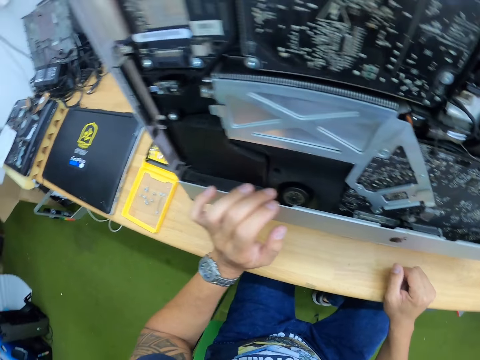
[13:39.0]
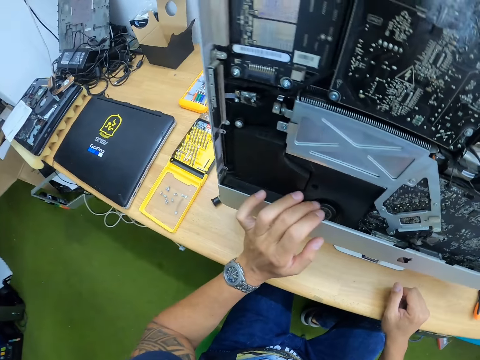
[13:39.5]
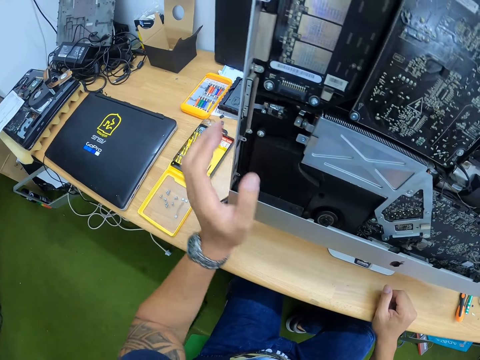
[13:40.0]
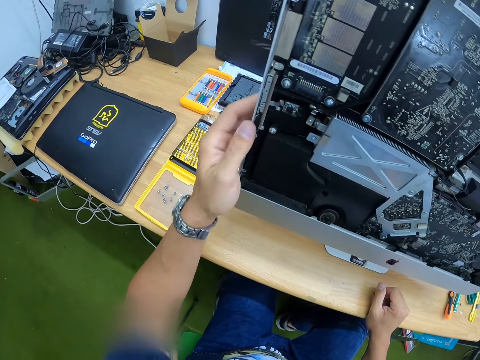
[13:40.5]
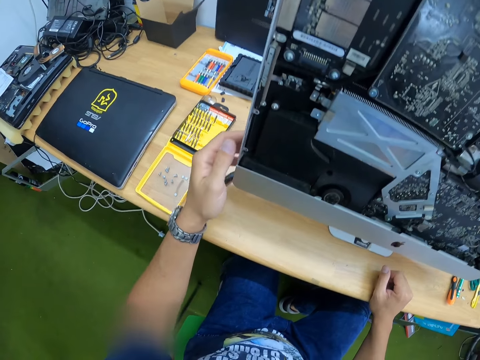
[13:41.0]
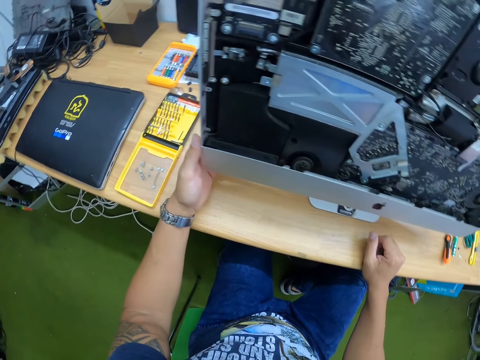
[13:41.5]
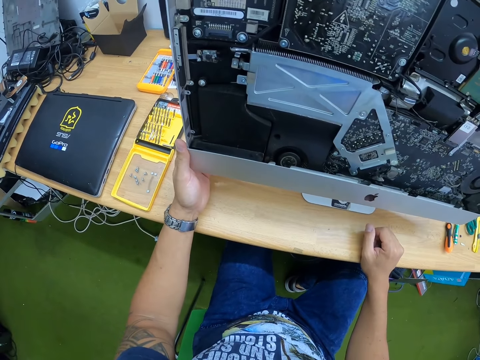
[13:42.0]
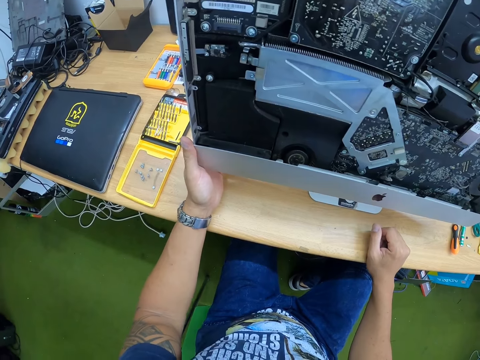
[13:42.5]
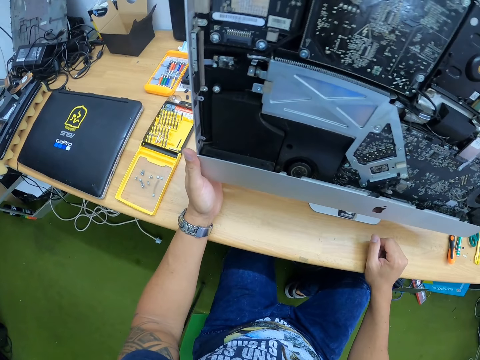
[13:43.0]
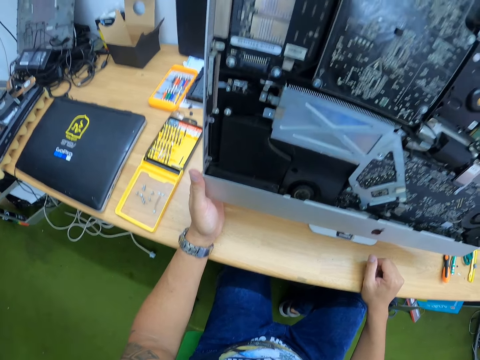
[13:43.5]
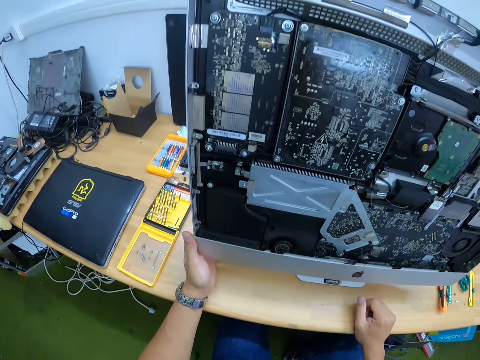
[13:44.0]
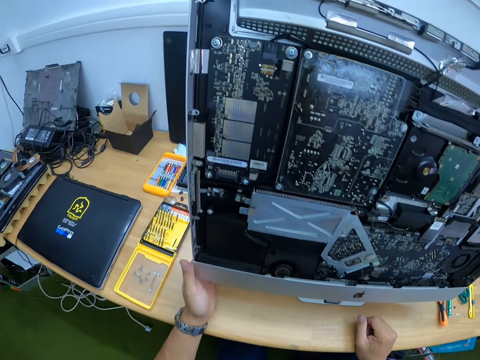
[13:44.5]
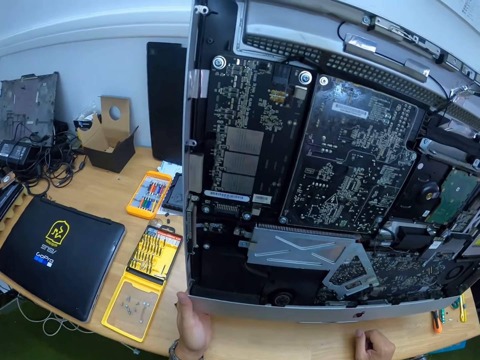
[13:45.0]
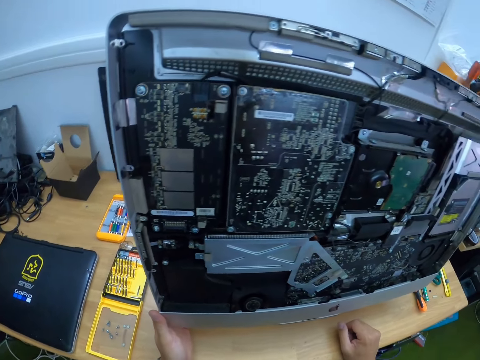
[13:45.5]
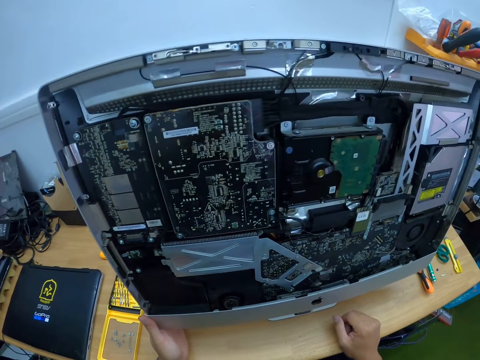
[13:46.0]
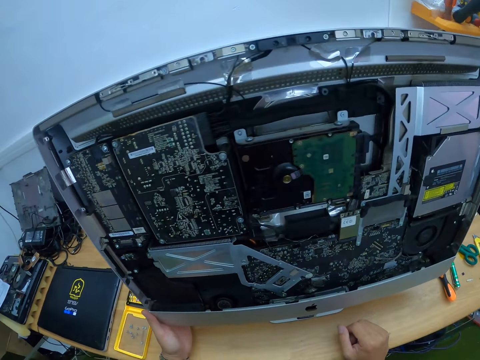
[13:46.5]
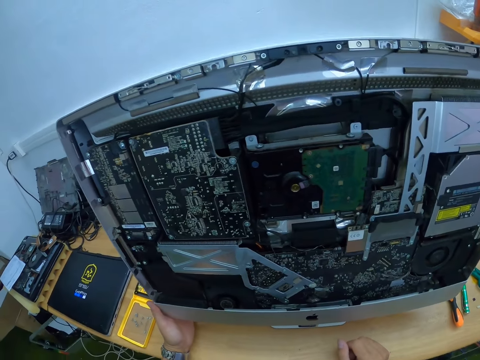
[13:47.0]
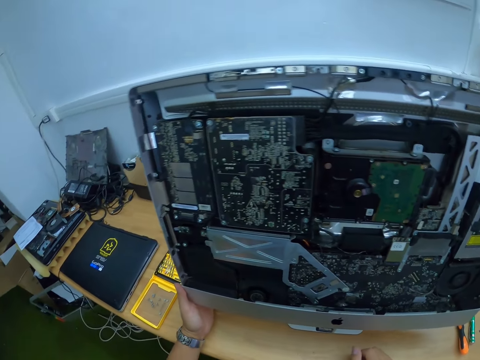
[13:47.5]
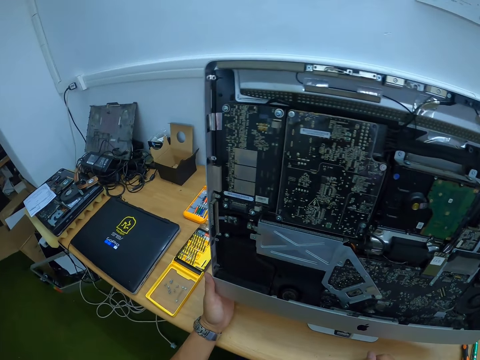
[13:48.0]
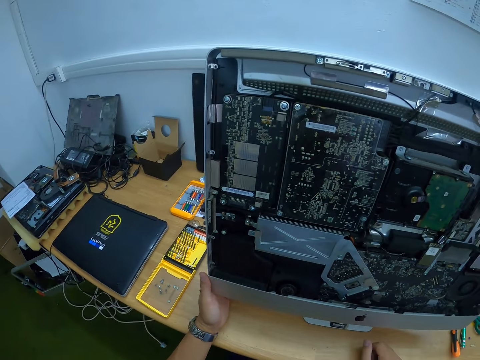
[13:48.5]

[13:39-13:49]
The camera wearer looks at the motherboard of the desktop.

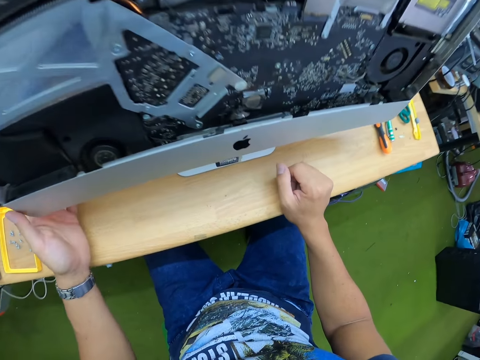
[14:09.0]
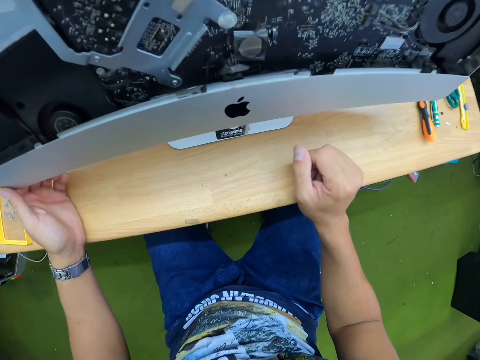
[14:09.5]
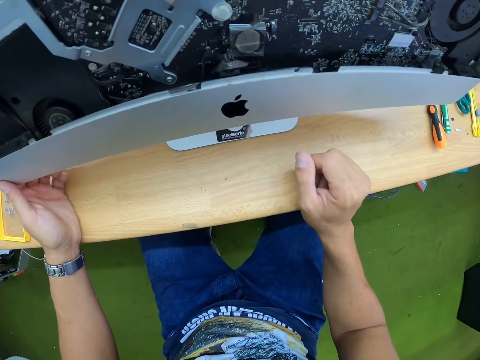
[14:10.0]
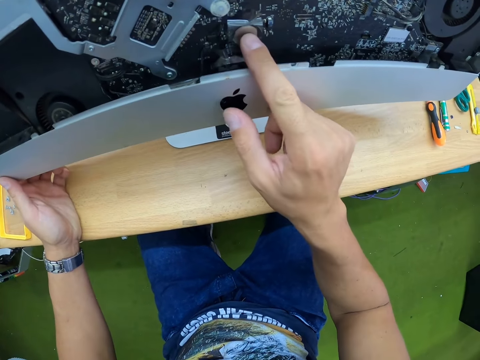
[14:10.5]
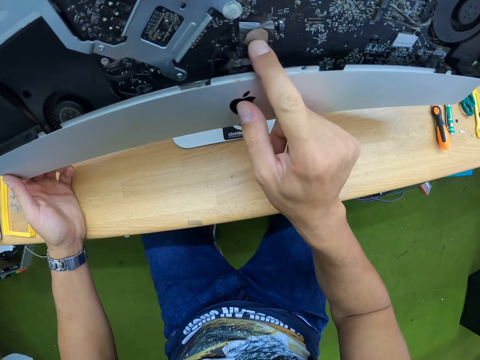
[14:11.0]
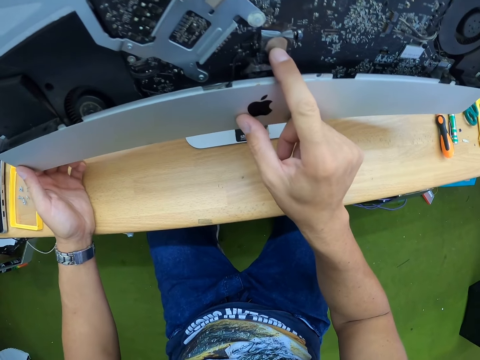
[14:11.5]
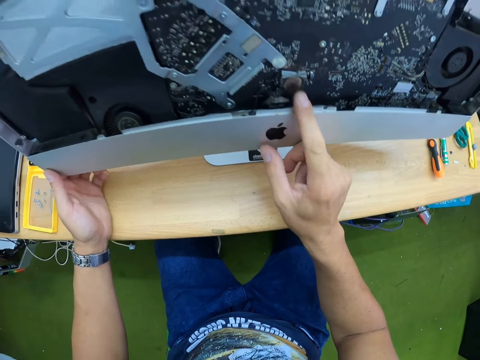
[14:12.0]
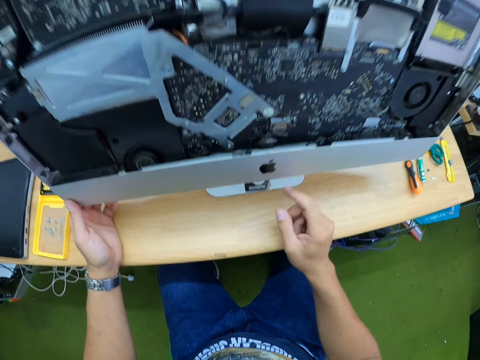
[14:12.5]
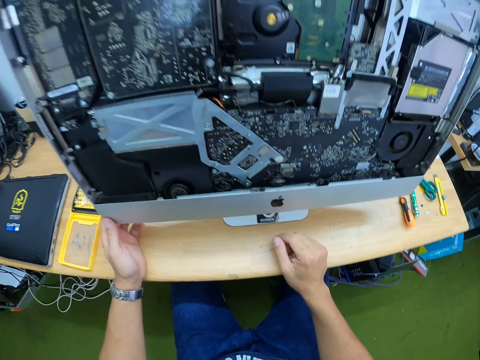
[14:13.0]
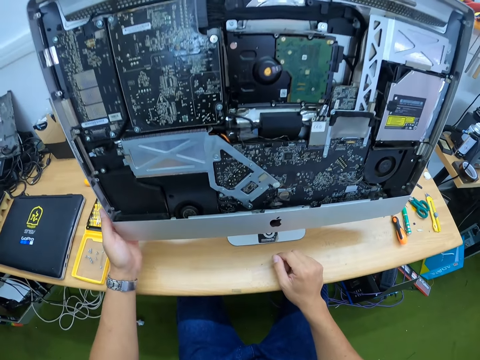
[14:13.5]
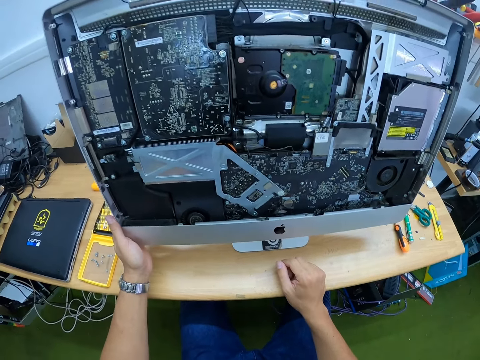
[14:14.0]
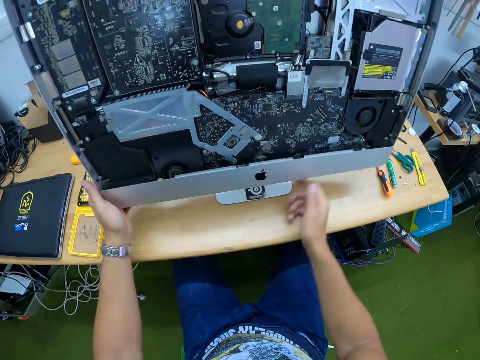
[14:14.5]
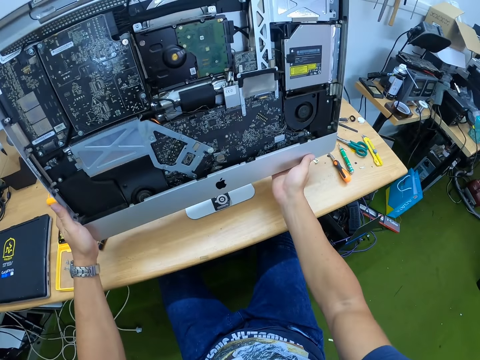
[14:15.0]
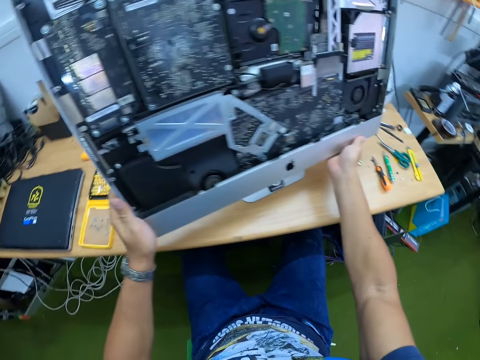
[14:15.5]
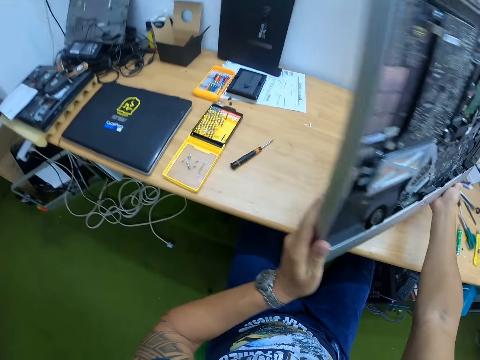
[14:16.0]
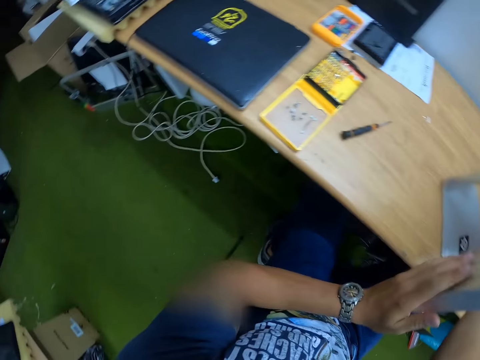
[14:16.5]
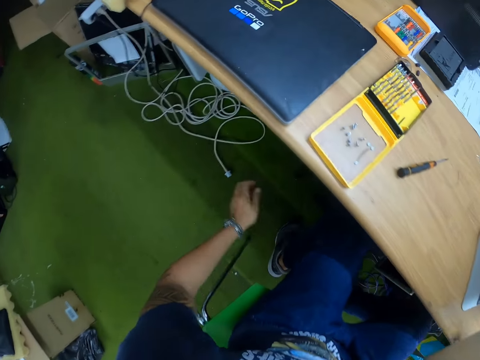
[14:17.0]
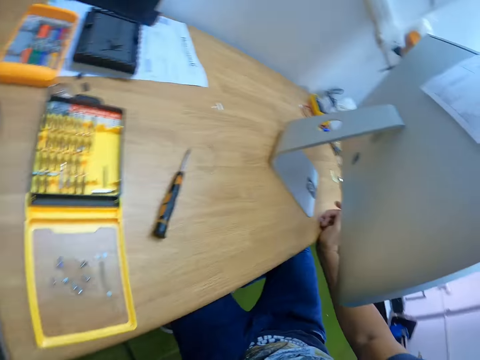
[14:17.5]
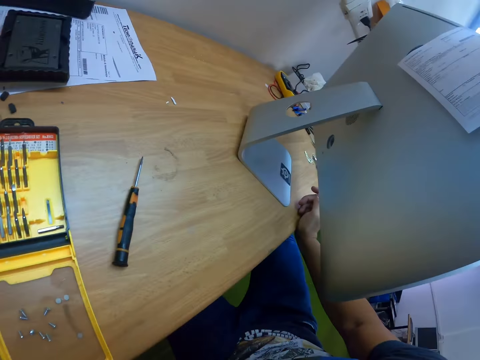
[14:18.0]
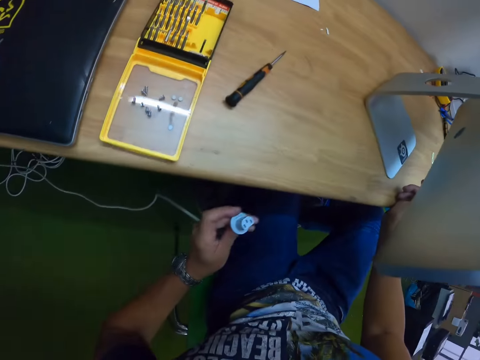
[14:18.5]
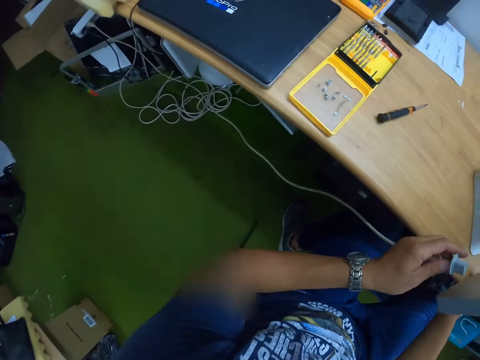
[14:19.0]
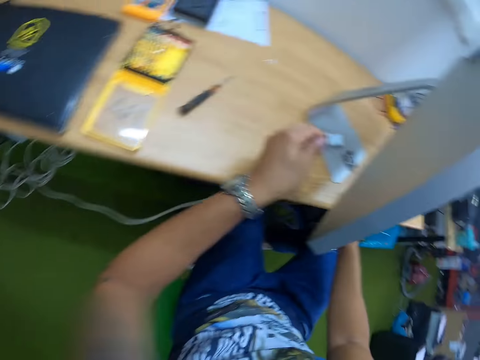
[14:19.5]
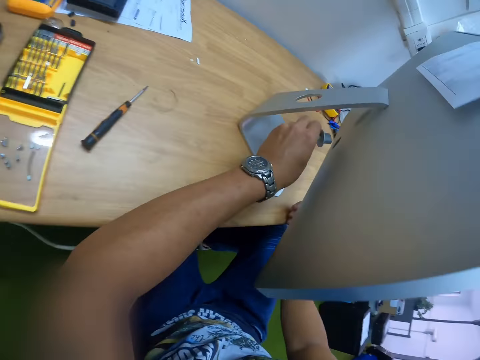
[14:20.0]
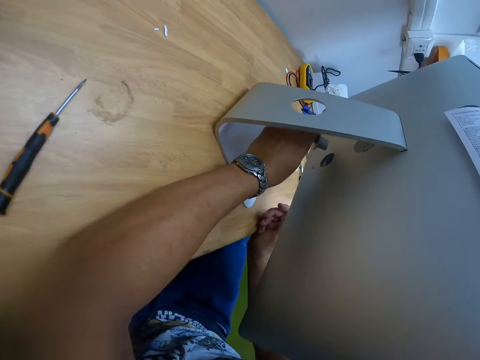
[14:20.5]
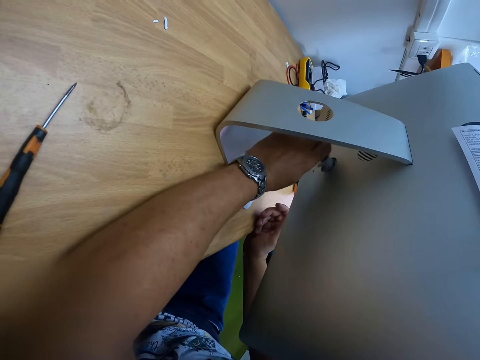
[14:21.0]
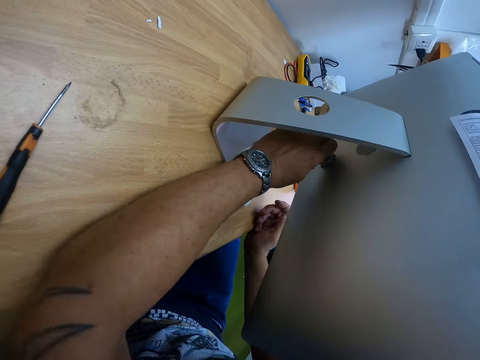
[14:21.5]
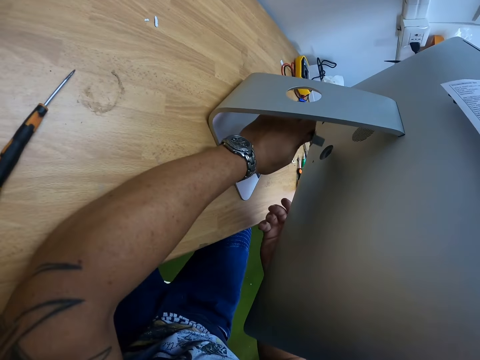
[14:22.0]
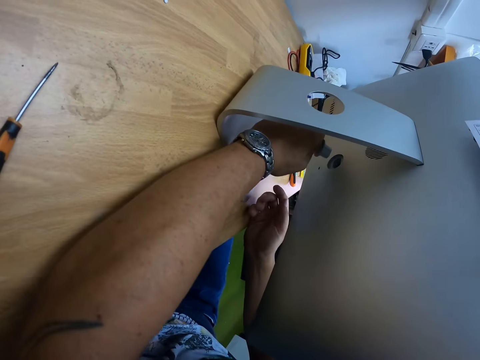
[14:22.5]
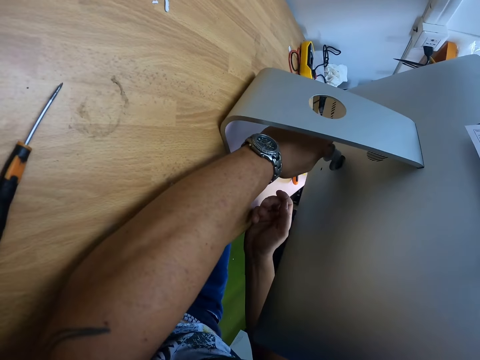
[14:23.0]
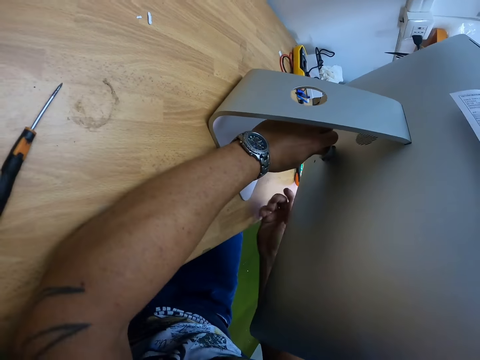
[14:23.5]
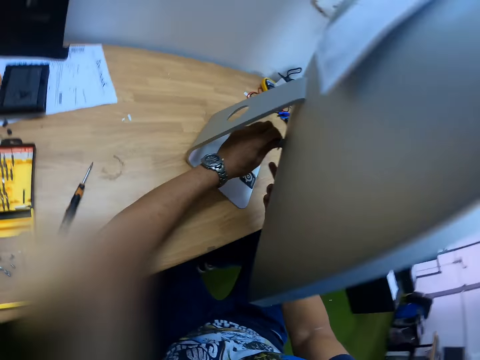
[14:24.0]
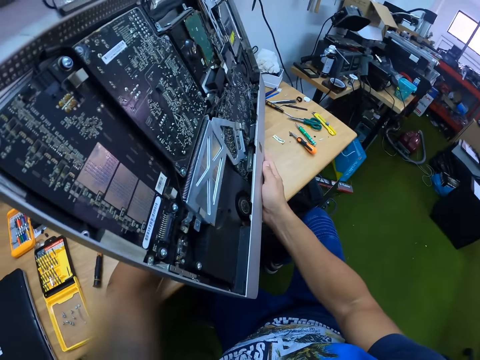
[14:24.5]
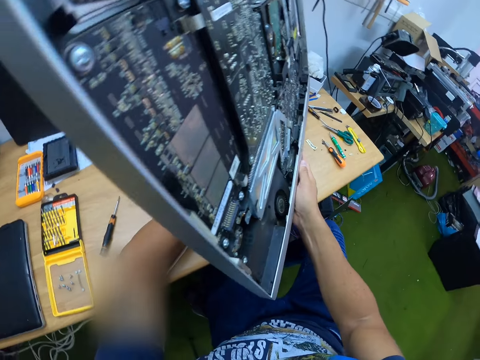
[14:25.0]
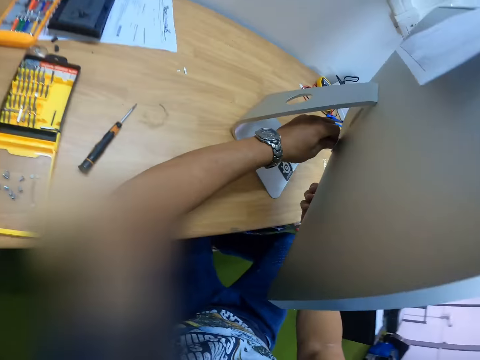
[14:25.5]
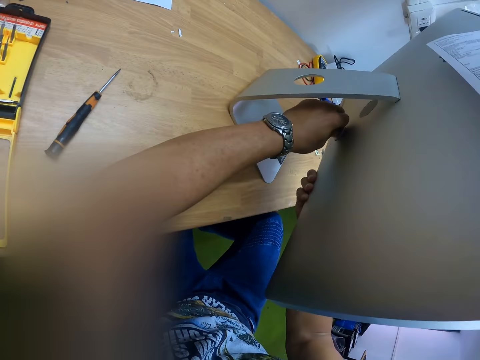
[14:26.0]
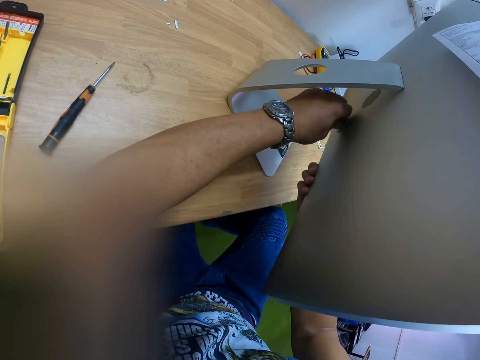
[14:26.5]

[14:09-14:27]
The camera wearer touches the motherboard. He looks at the motherboard. He turns the desktop computer around with both hands. He picks up a cable. He connects a charger to the desktop computer with his left hand.
